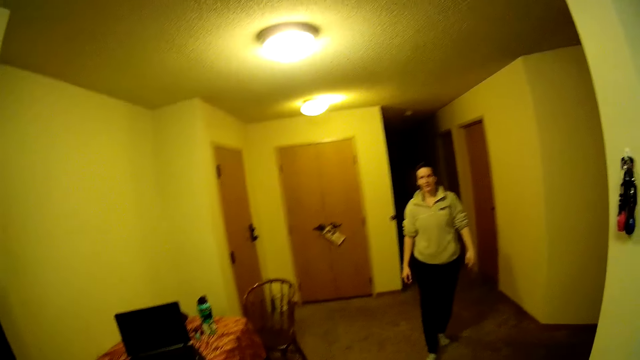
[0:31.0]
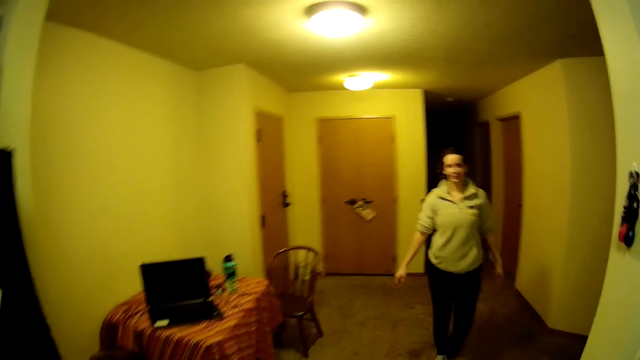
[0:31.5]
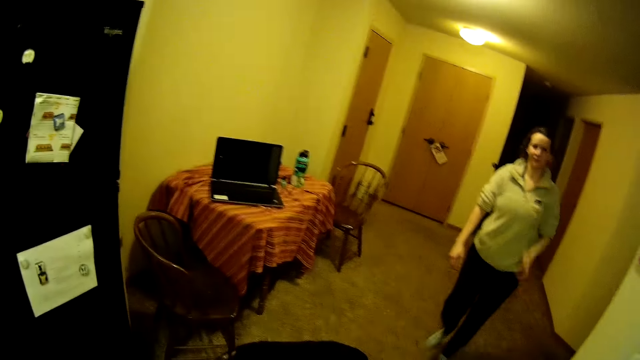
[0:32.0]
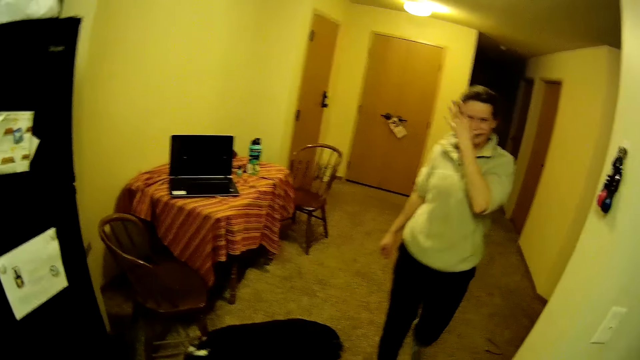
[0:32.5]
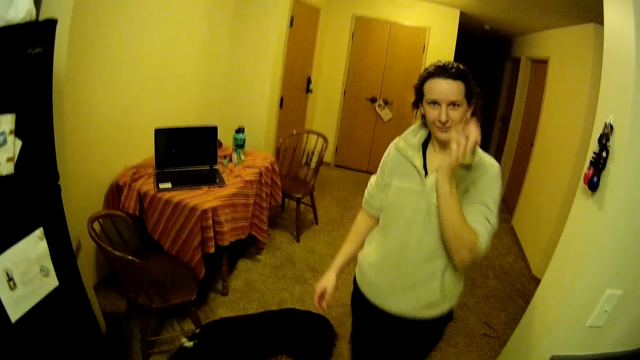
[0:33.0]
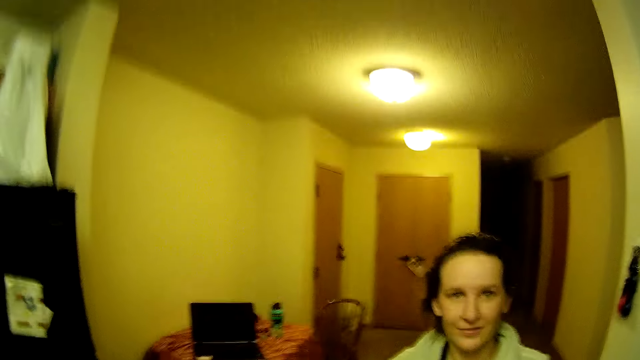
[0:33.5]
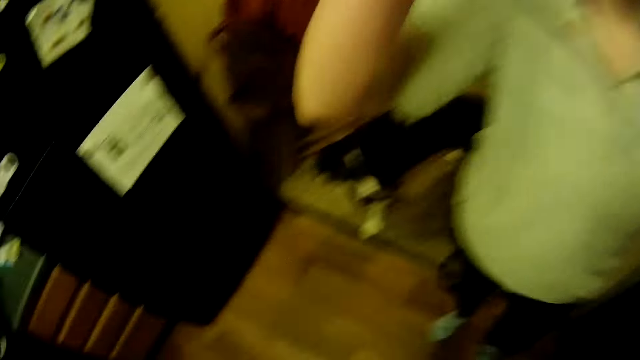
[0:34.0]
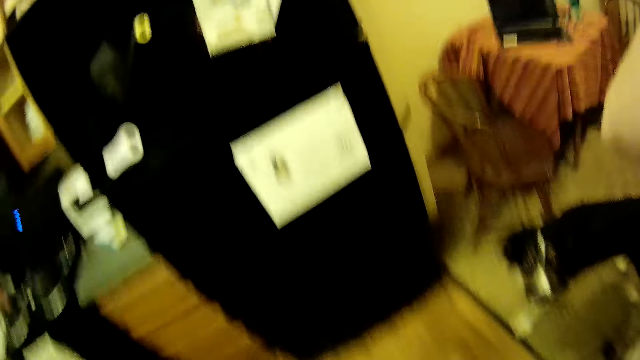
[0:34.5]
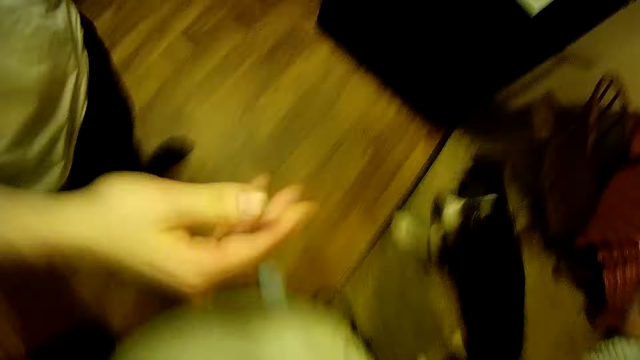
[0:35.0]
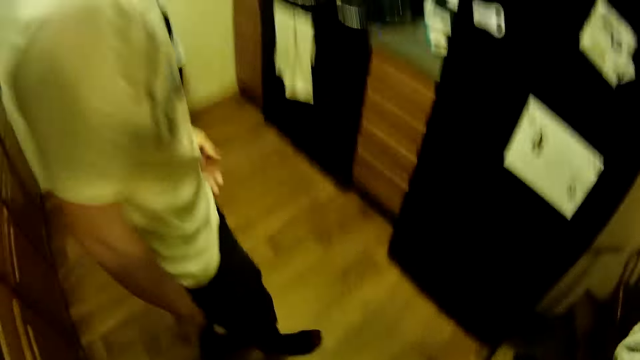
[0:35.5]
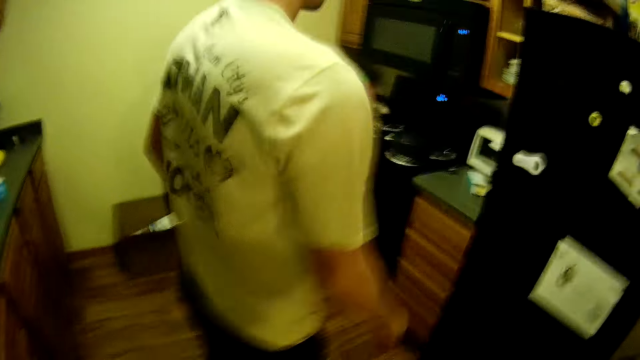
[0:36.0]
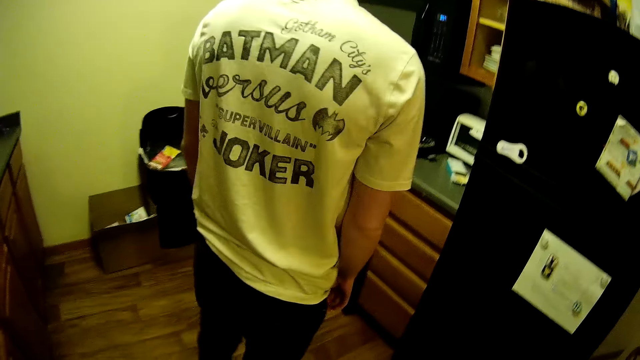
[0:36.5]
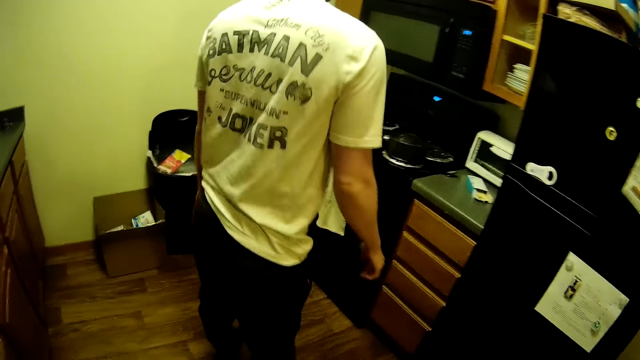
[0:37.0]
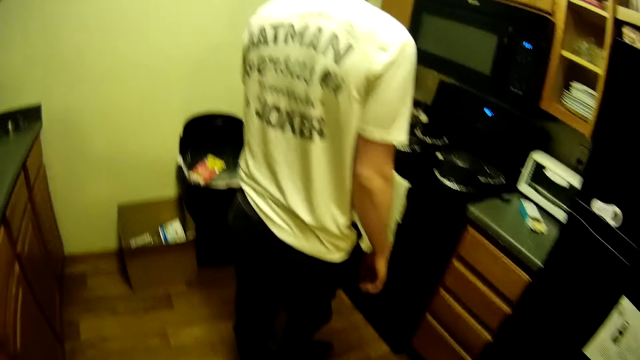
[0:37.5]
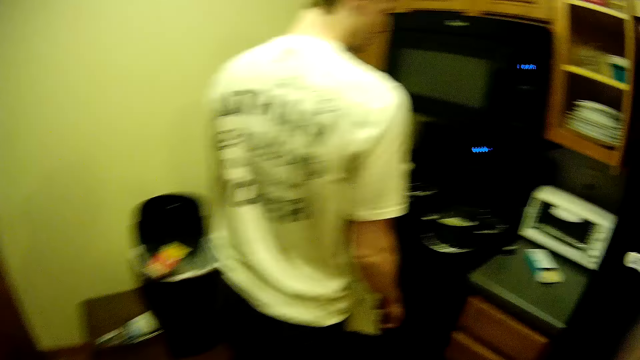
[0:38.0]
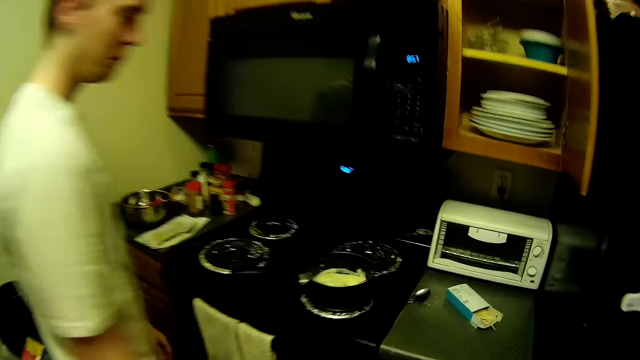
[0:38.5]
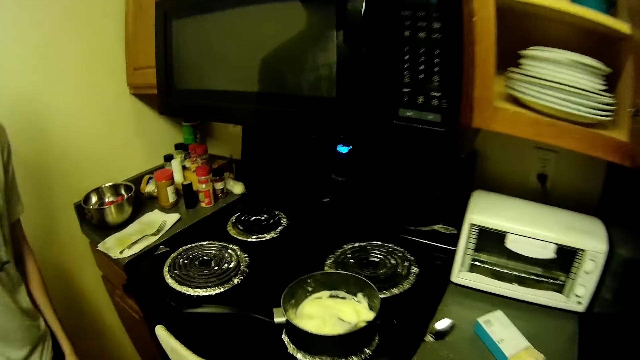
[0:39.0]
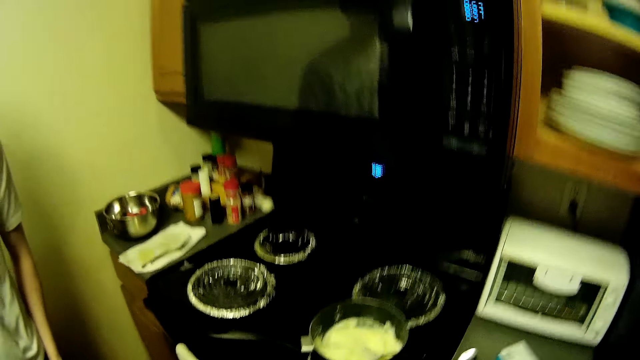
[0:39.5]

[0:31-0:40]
The camera wearer converses with a woman. He takes off the camera with both his hands. The woman wears the camera. The camera wearer wears the camera.

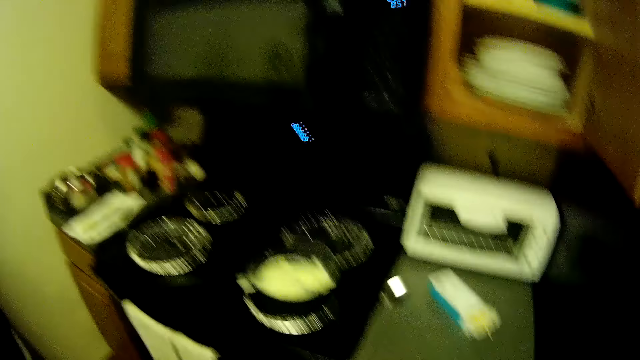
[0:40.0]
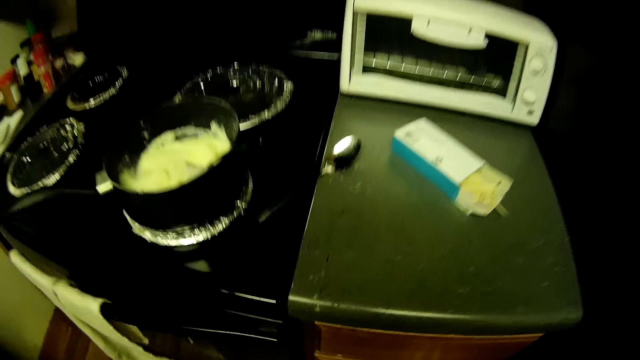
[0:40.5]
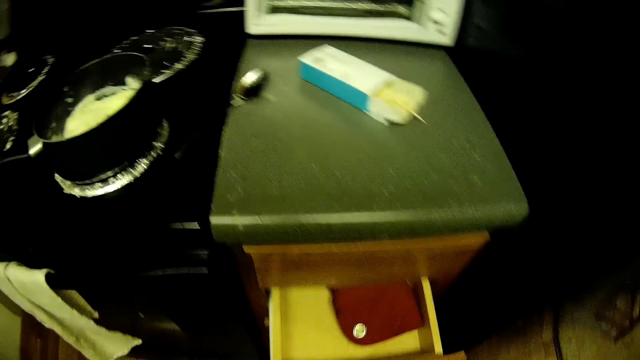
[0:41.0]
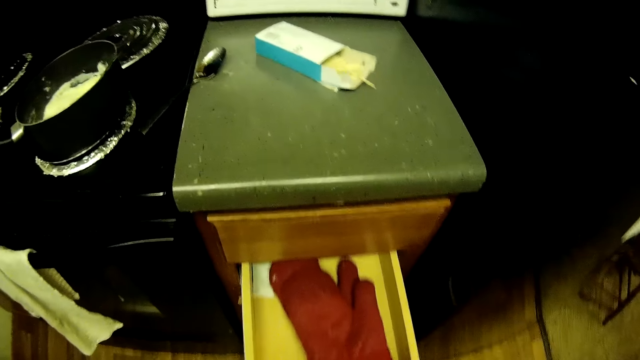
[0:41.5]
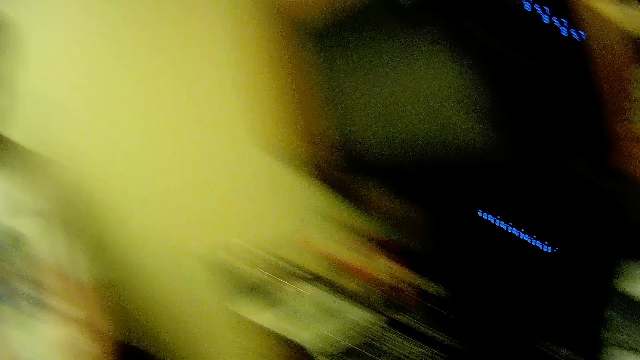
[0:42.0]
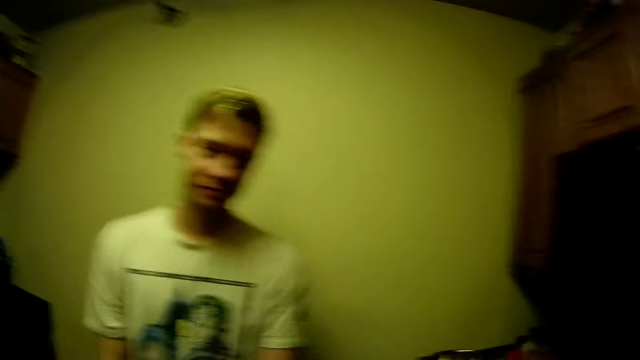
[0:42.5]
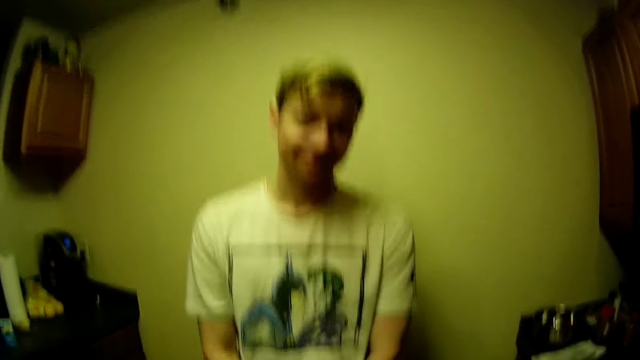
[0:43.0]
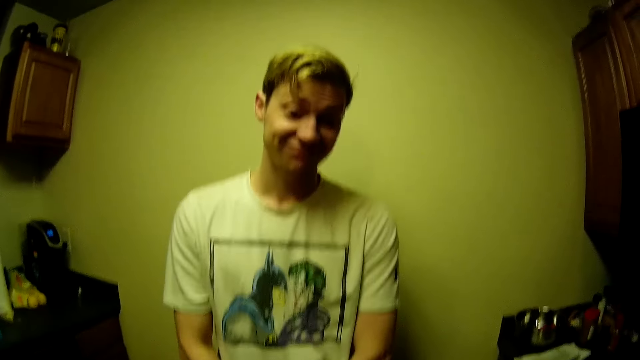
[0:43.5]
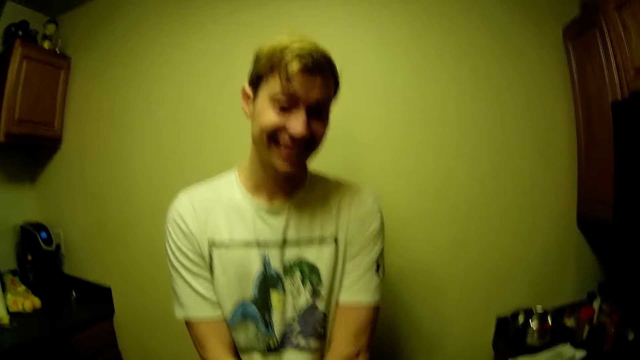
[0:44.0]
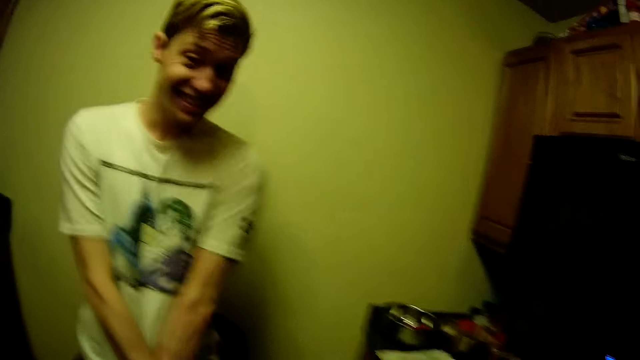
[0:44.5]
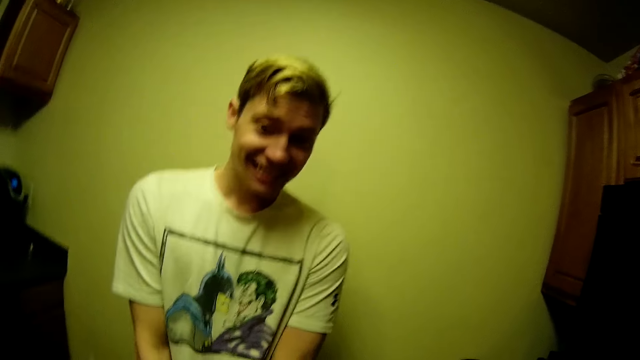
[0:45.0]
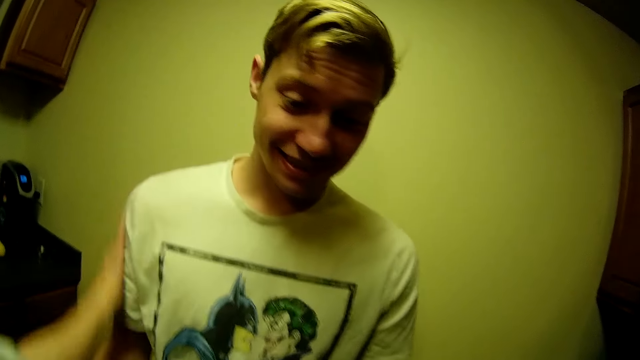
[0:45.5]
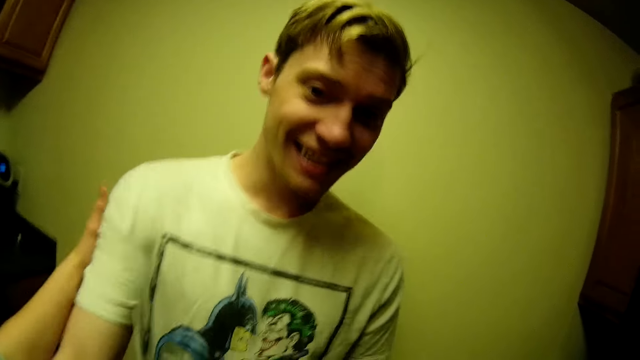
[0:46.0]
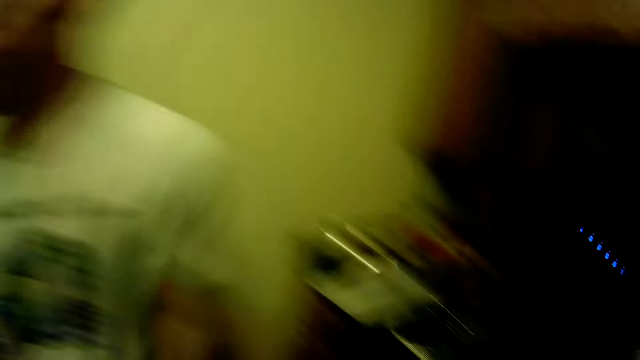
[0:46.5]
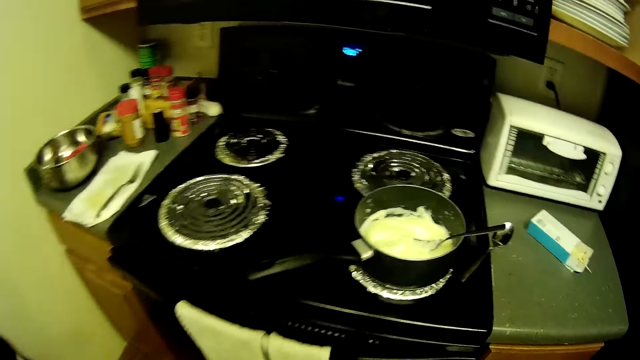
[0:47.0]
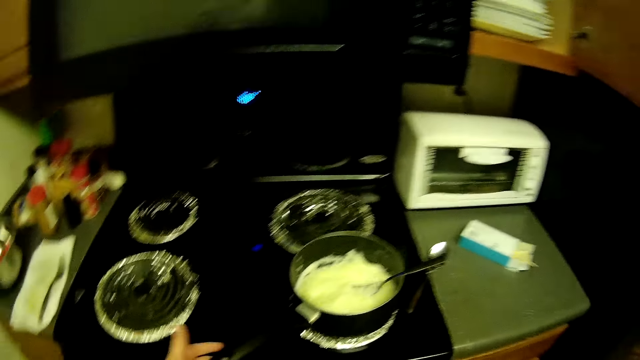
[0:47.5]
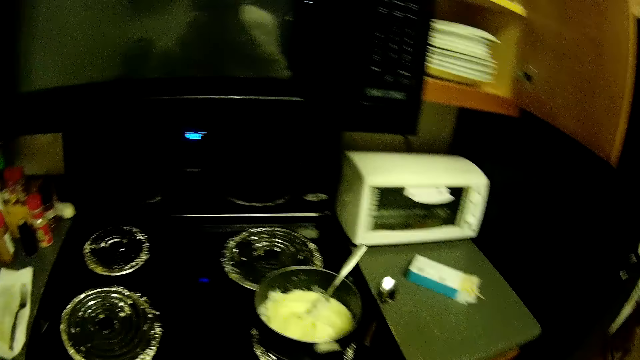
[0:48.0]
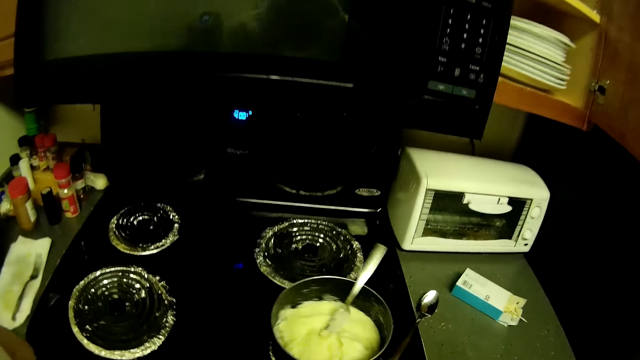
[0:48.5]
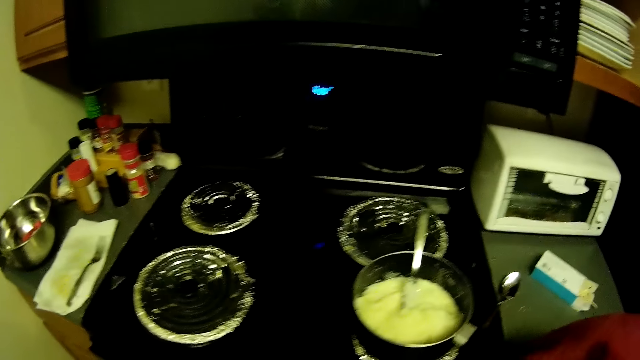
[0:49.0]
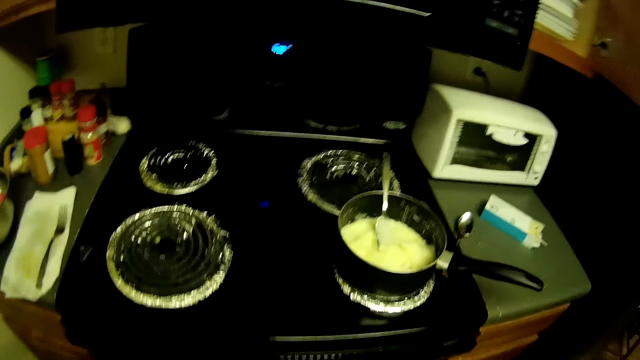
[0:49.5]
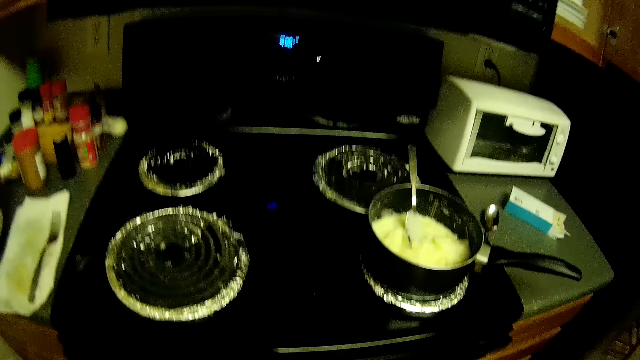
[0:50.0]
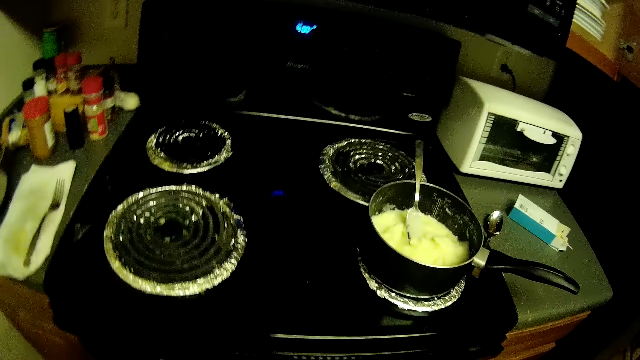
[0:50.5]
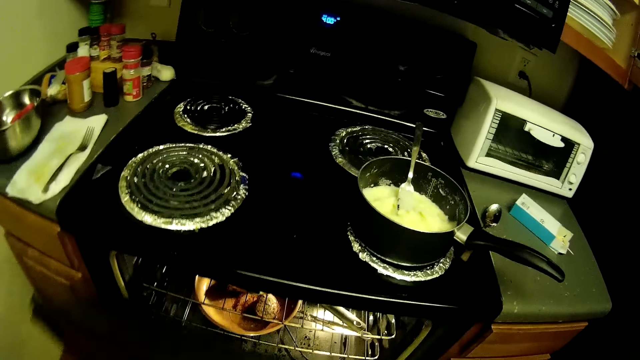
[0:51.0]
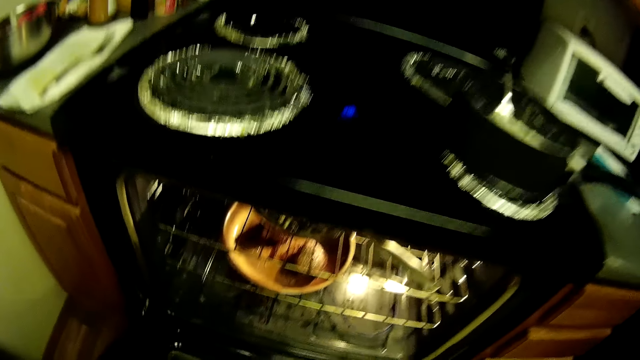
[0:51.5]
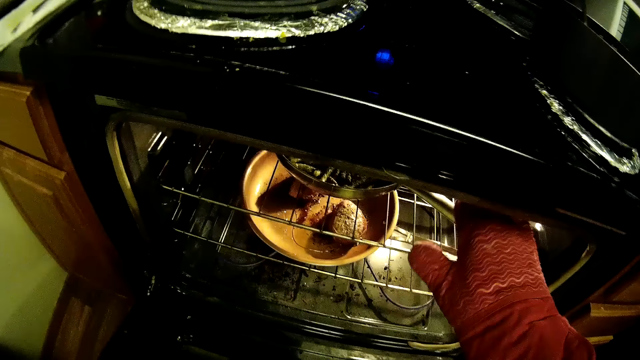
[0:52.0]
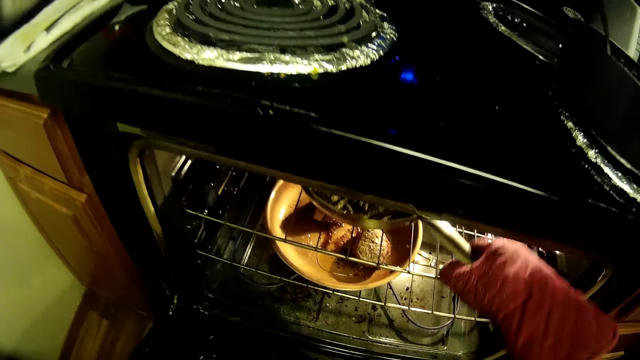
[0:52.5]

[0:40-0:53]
The camera wearer opens a drawer with her right hand. She interacts with the man. She touches the man. She moves the handle of the frying pan on the cooker with her left hand. She holds a pot. She opens the oven with her left hand.
